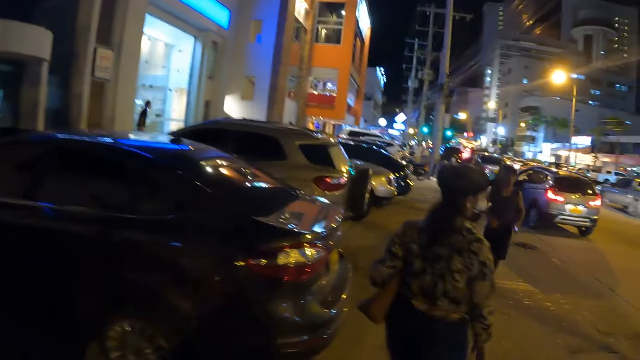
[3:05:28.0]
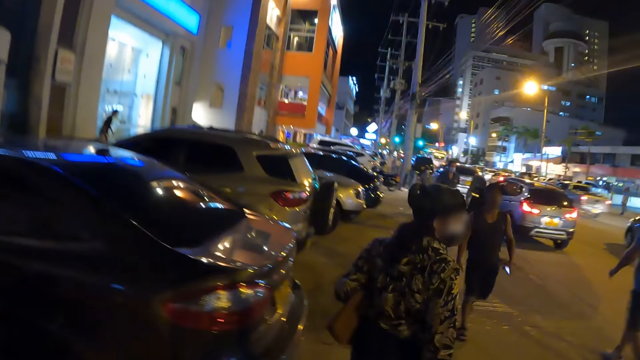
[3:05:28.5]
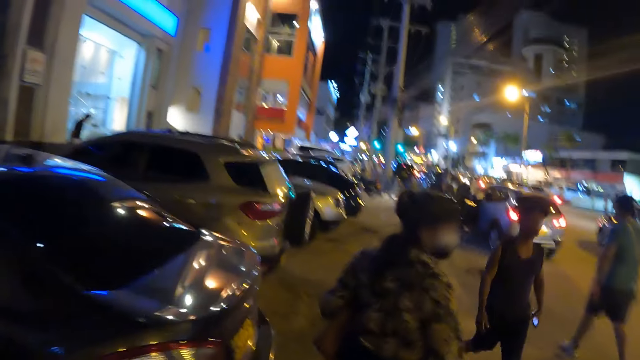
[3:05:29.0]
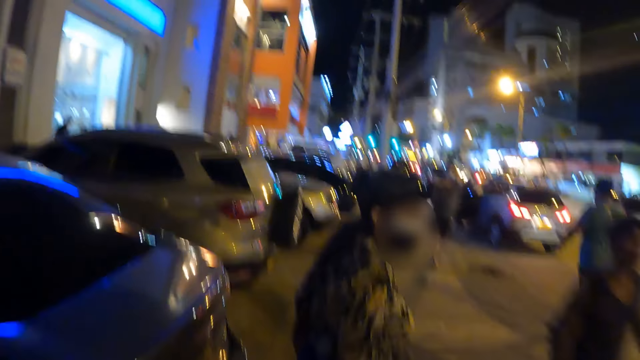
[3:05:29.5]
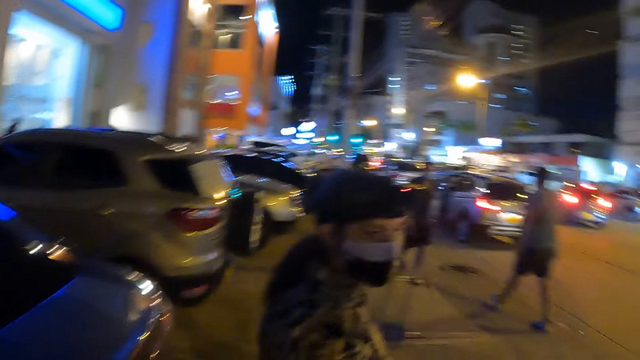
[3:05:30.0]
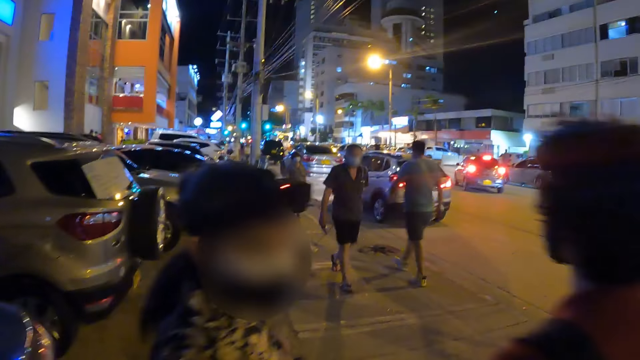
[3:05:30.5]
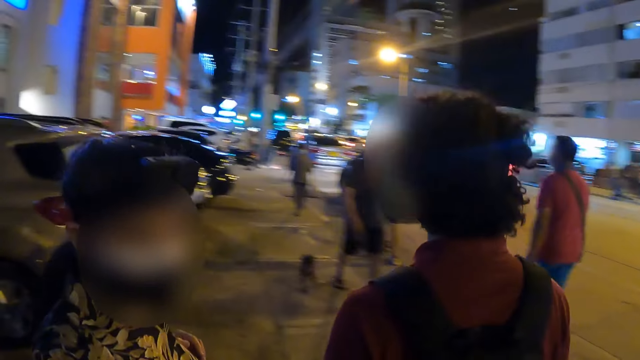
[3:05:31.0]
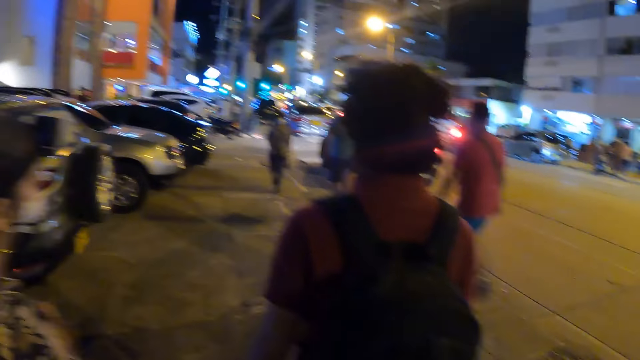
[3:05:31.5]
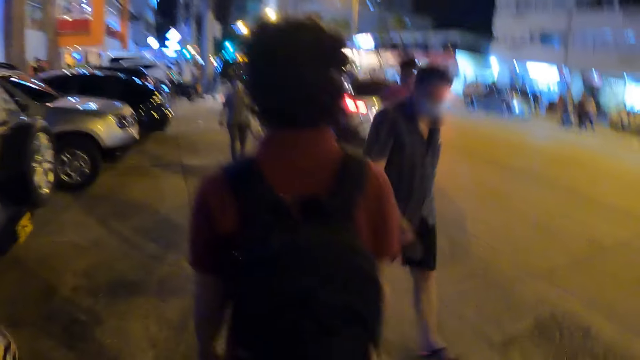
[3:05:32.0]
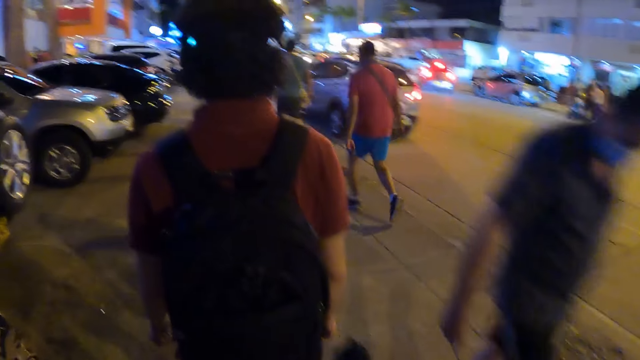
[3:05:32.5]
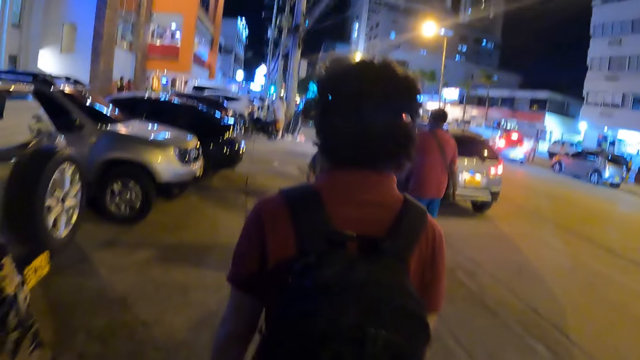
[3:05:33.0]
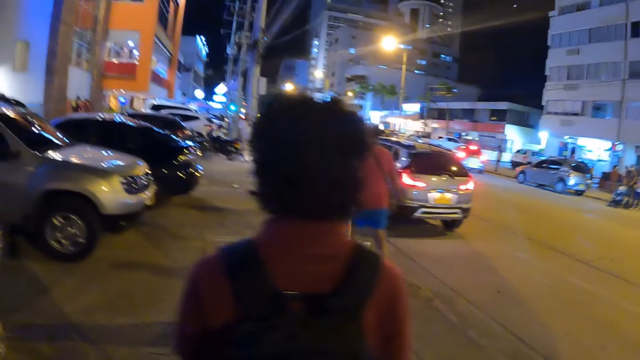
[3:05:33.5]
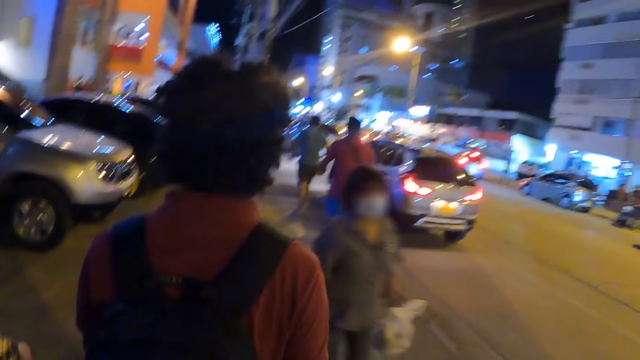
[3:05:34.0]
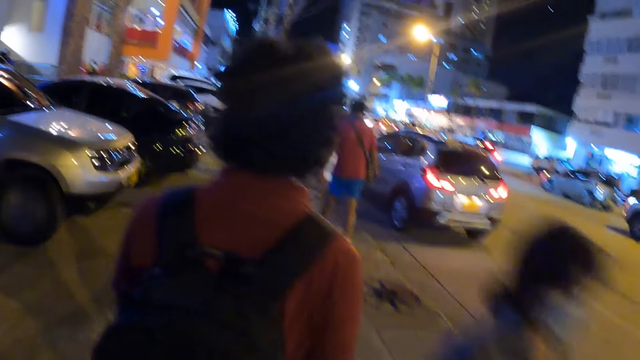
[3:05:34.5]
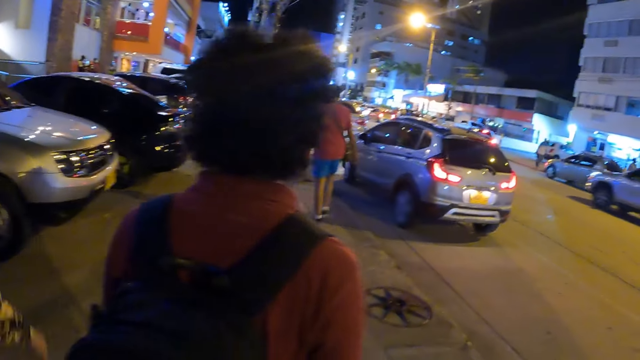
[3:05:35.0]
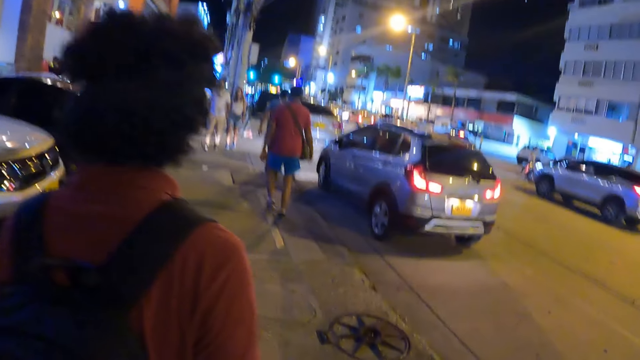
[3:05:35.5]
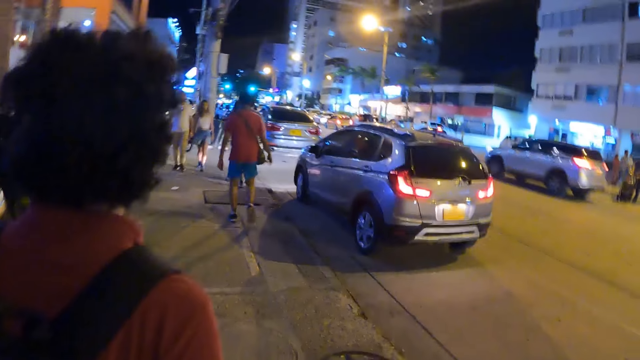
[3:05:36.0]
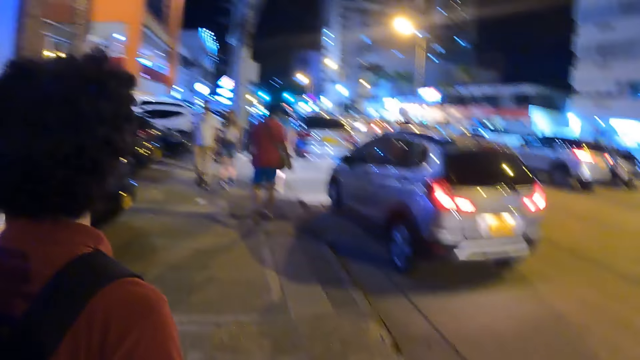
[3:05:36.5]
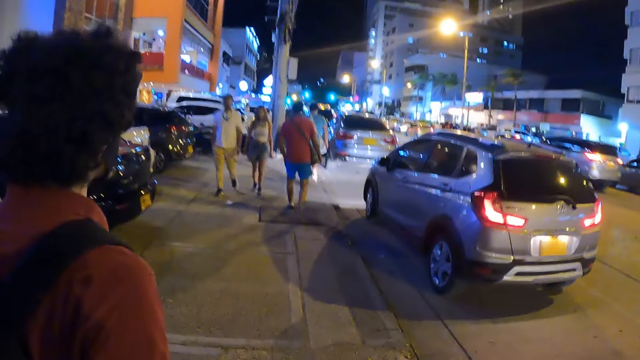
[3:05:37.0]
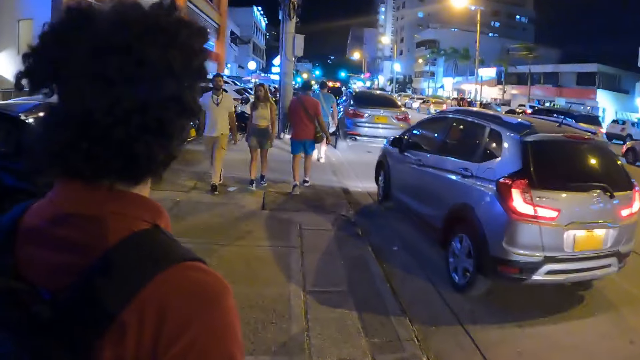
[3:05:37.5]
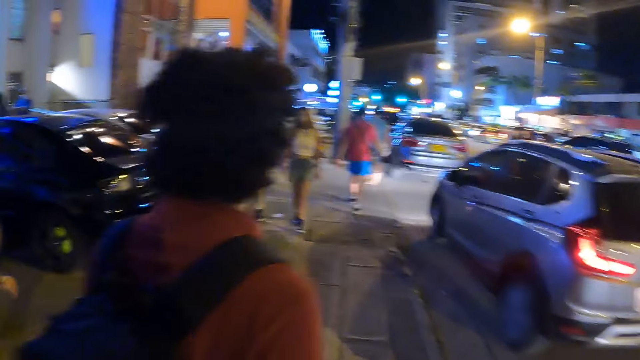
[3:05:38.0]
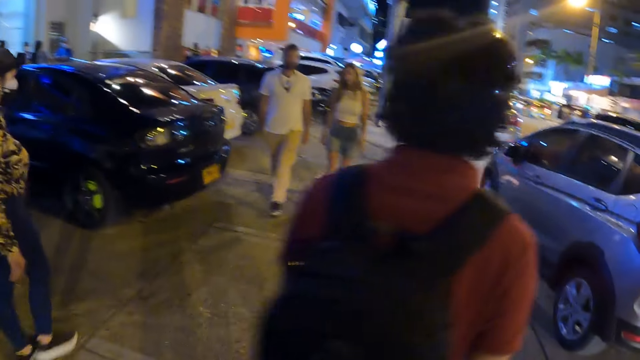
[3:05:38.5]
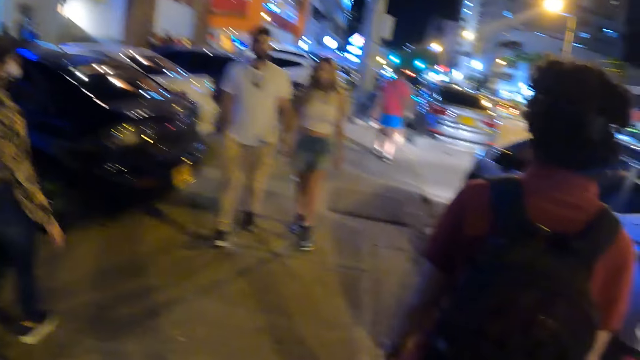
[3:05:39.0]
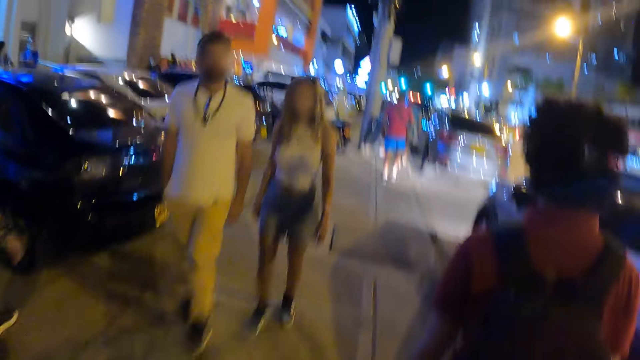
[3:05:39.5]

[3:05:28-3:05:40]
The camera wearer interacts with a lady. The lady walks on the sidewalk.

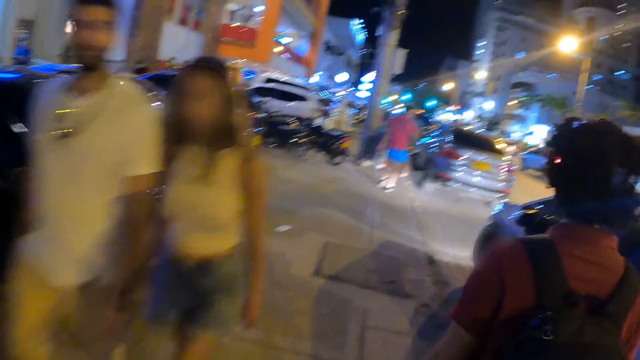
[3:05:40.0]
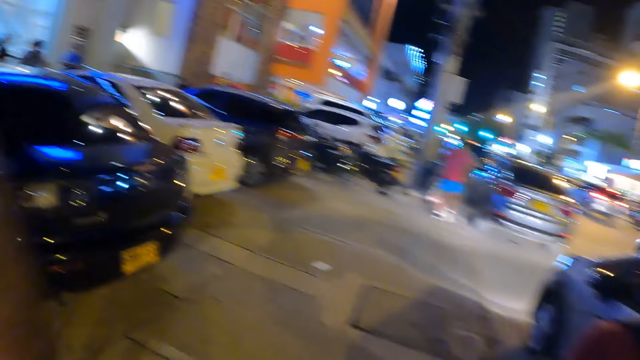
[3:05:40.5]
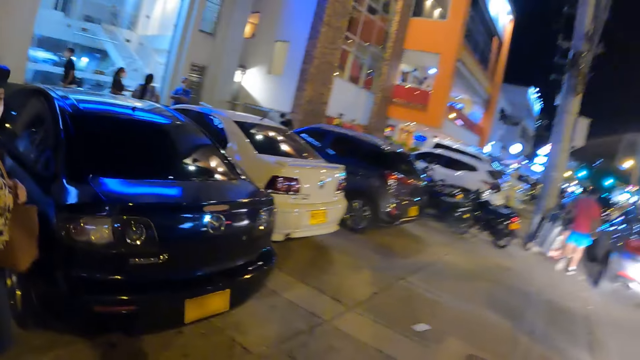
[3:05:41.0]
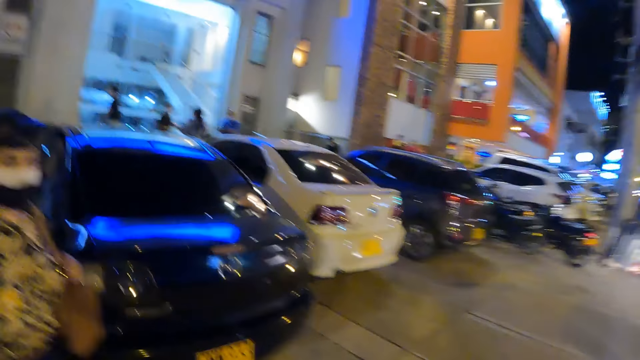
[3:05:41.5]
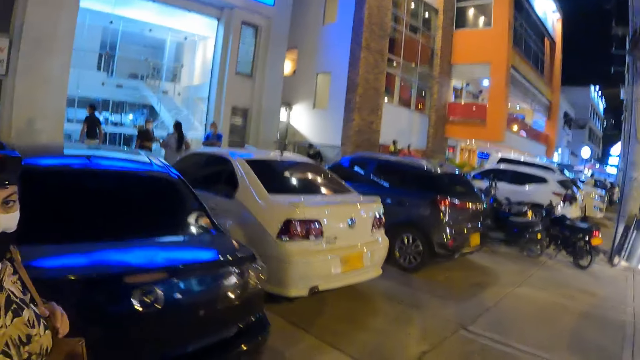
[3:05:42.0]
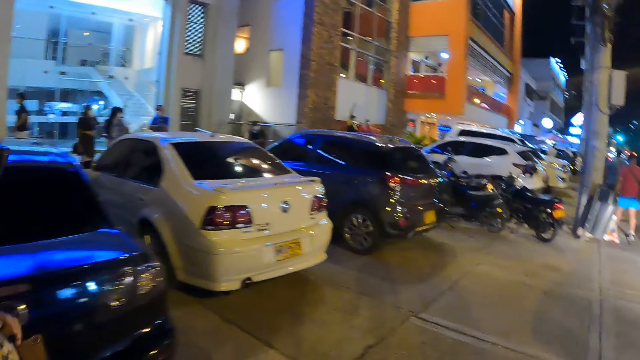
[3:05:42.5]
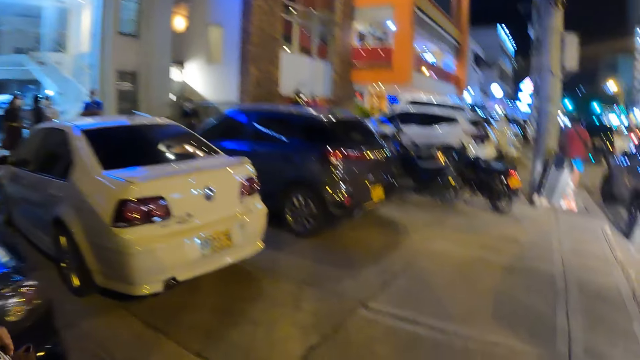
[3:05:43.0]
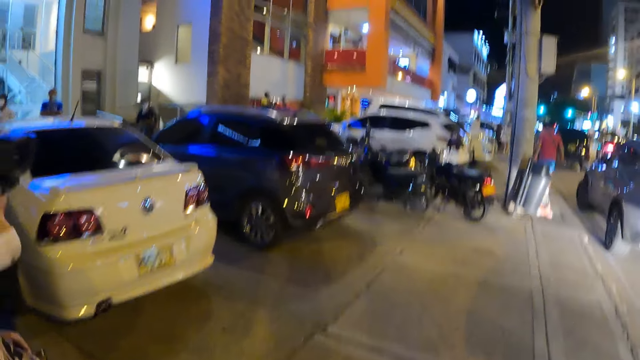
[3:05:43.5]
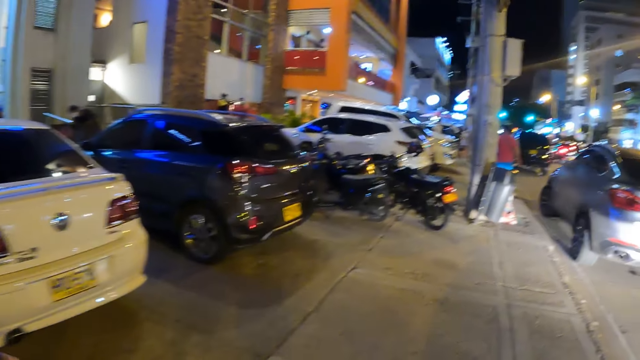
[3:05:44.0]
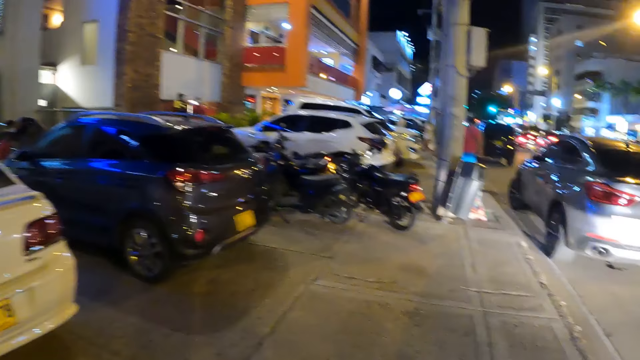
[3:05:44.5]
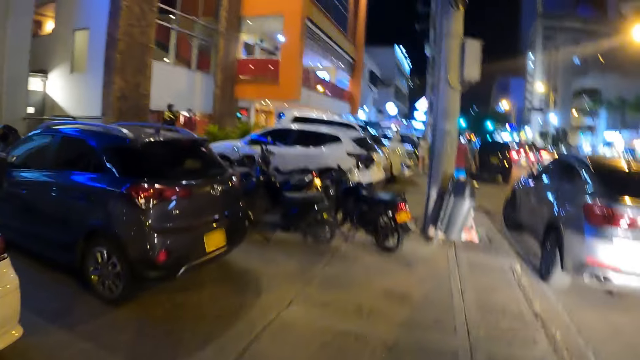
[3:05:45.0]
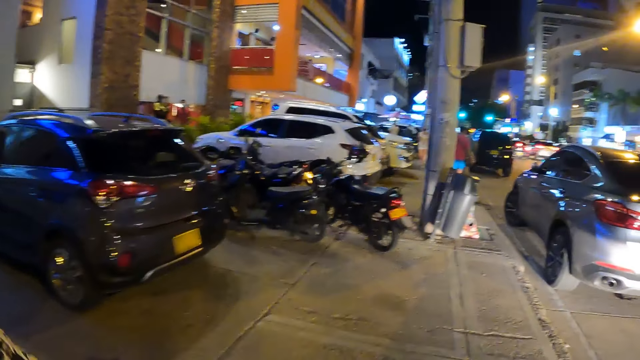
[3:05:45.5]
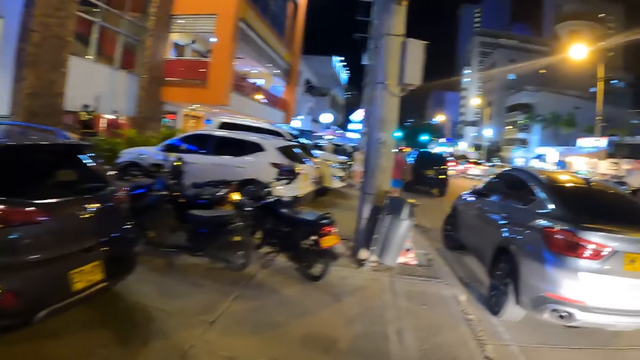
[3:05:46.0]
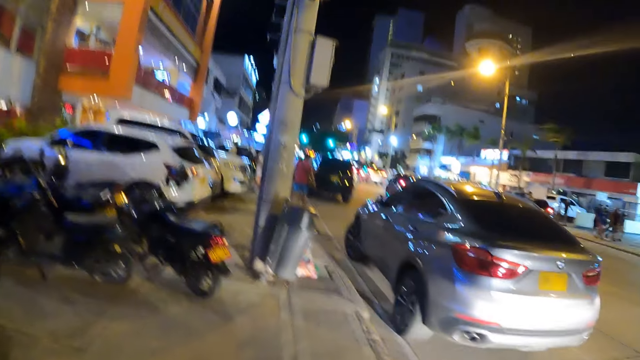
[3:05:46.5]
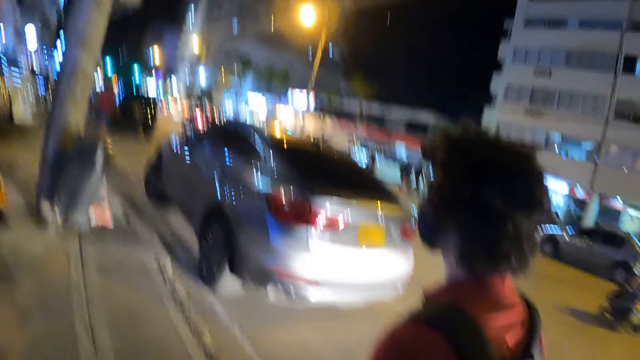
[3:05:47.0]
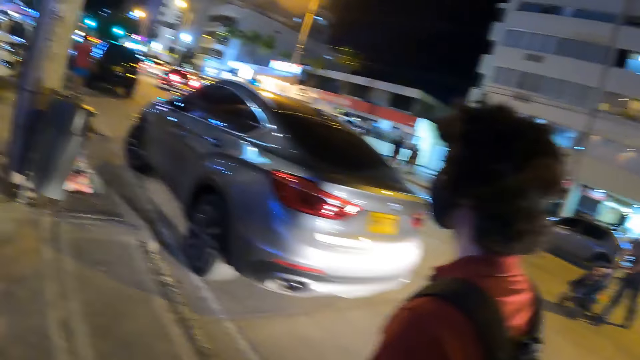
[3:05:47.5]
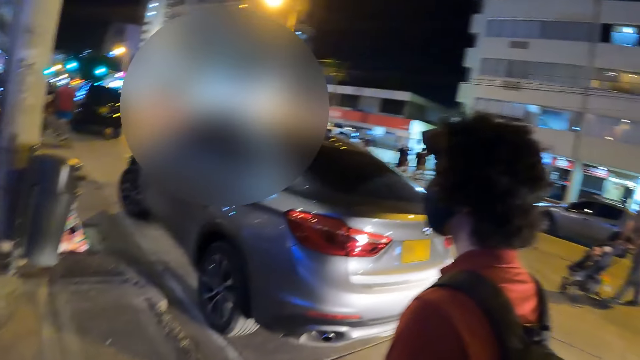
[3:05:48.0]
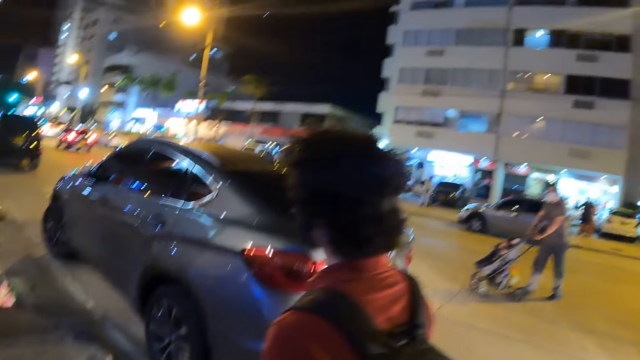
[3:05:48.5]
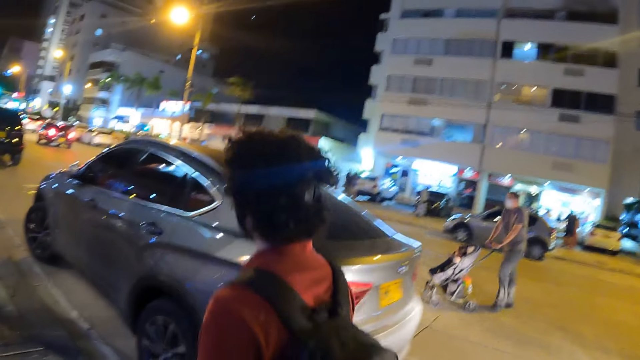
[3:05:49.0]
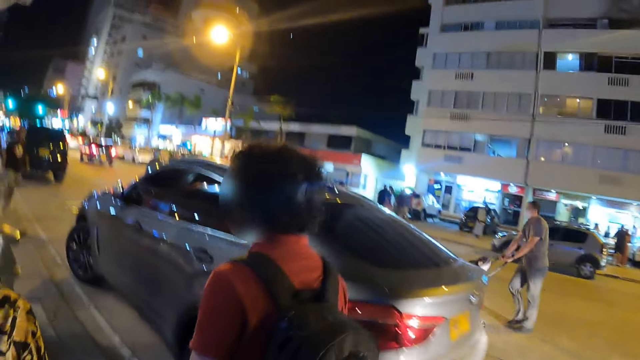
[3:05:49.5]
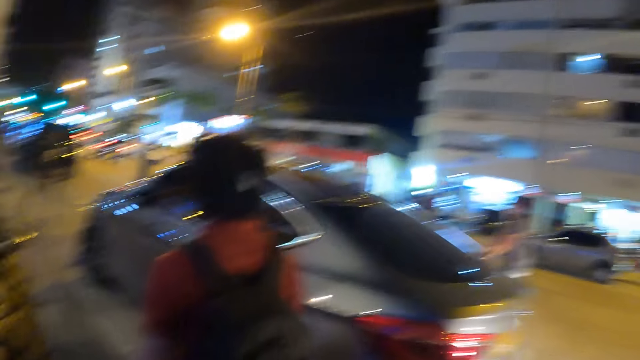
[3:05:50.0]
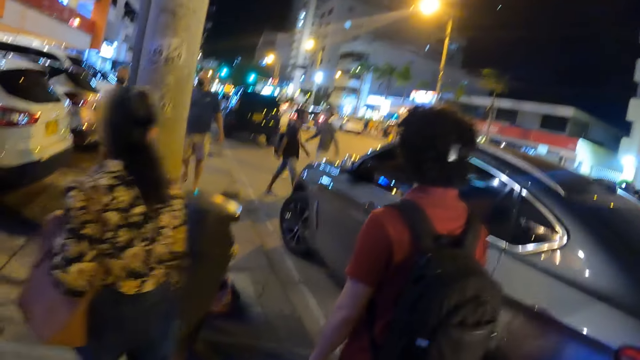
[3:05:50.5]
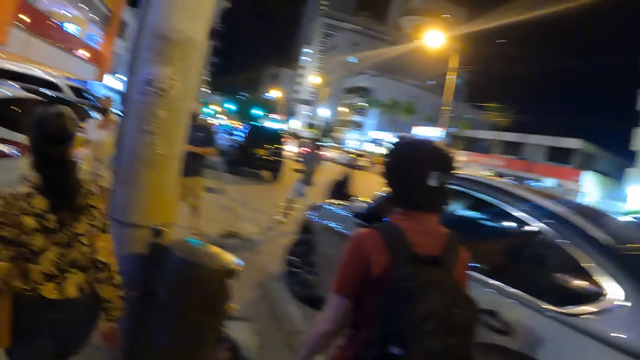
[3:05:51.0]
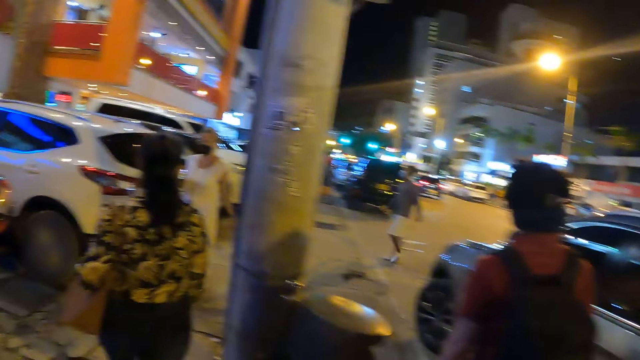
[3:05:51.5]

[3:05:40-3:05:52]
The camera wearer looks around. They look ahead.
